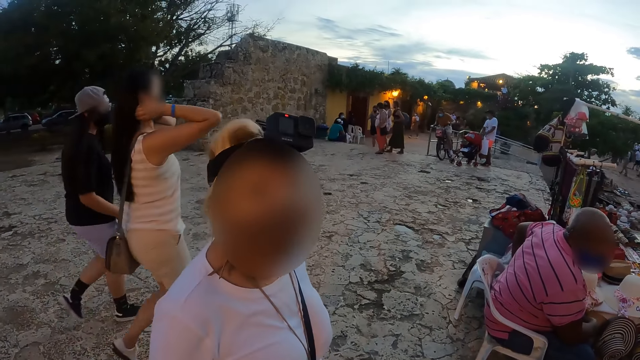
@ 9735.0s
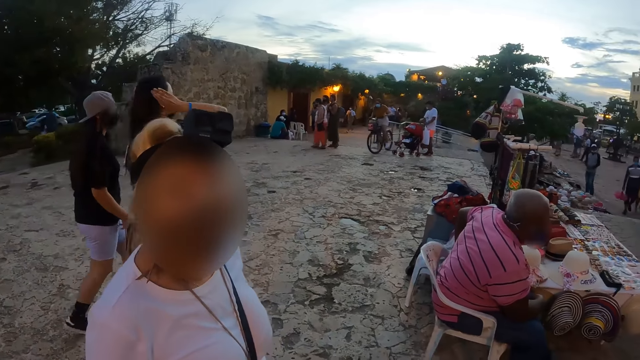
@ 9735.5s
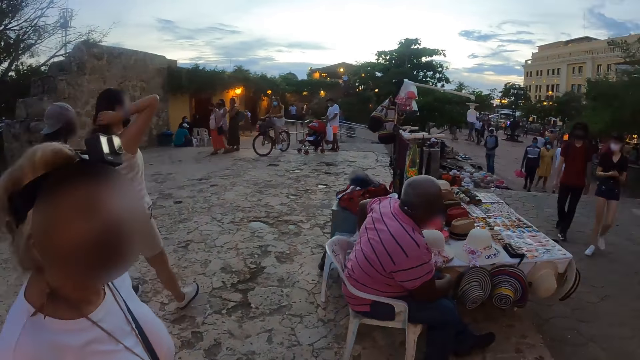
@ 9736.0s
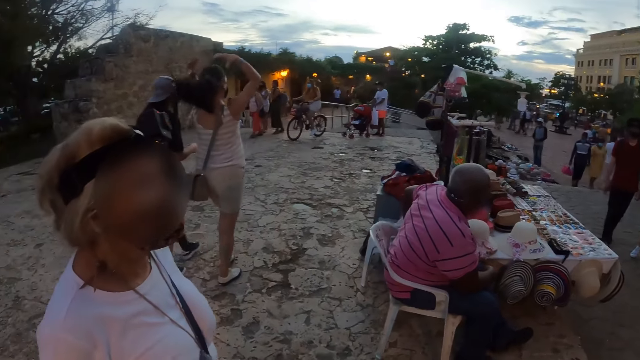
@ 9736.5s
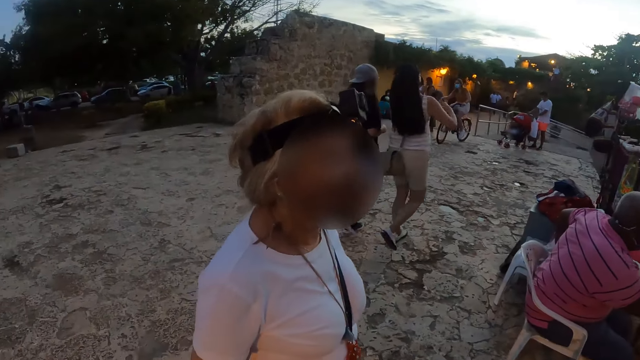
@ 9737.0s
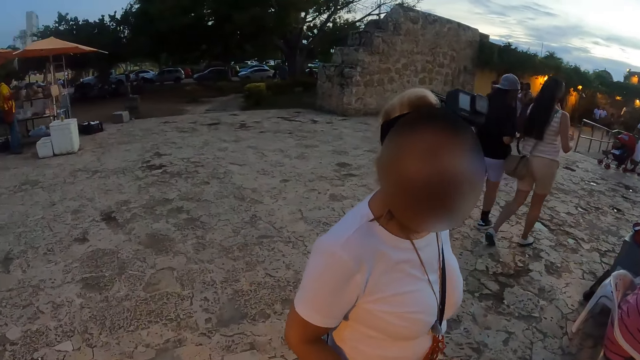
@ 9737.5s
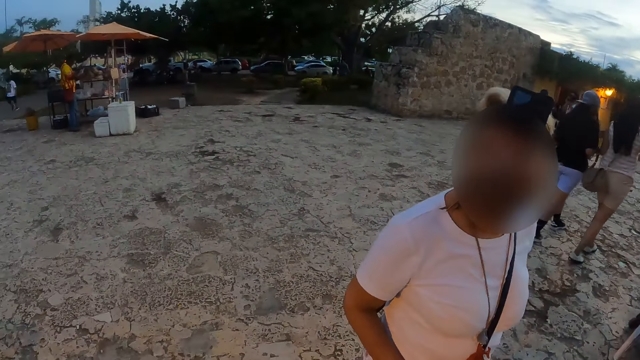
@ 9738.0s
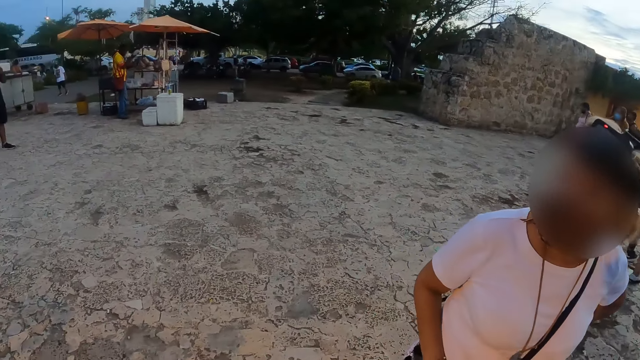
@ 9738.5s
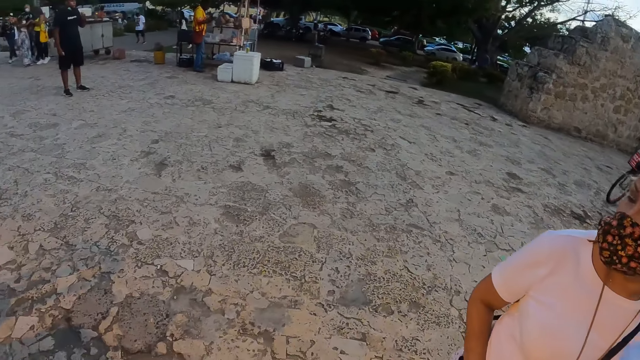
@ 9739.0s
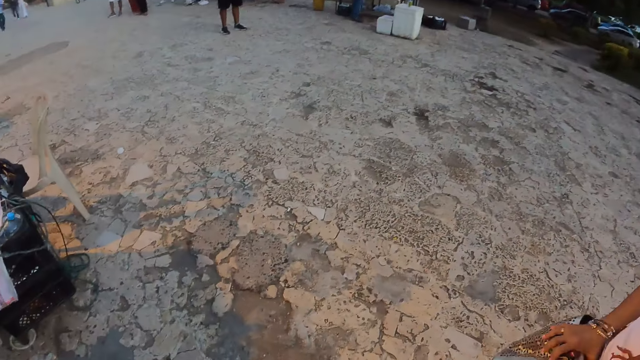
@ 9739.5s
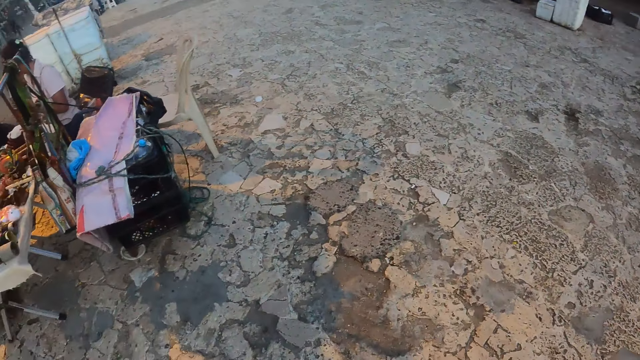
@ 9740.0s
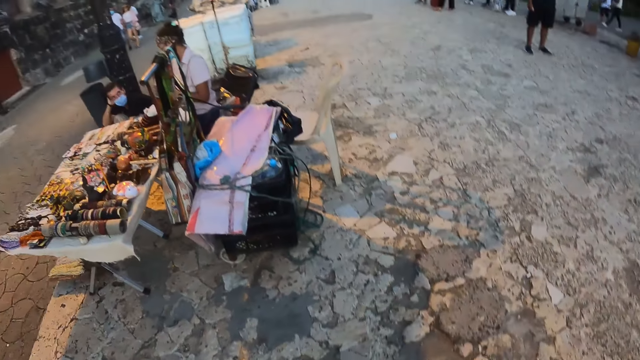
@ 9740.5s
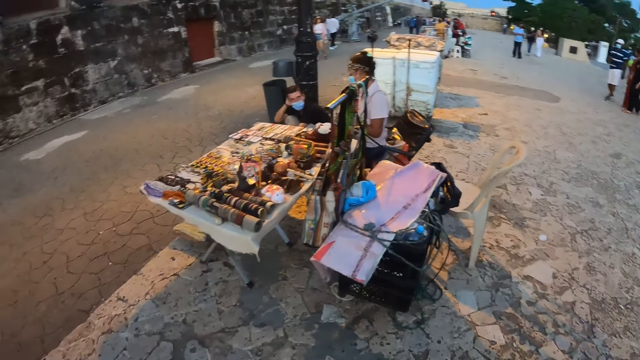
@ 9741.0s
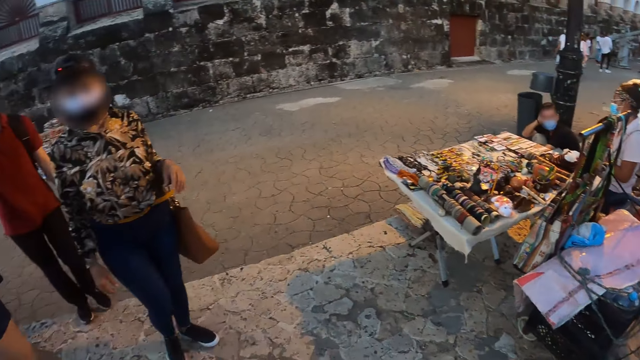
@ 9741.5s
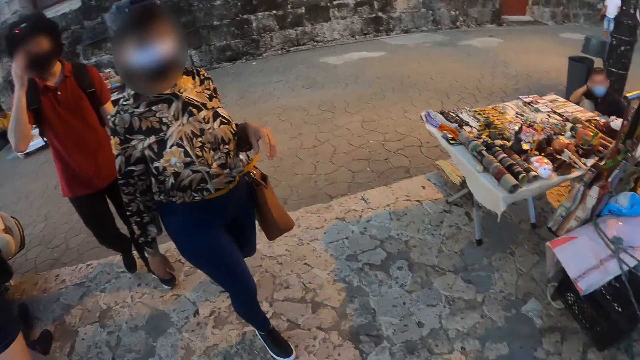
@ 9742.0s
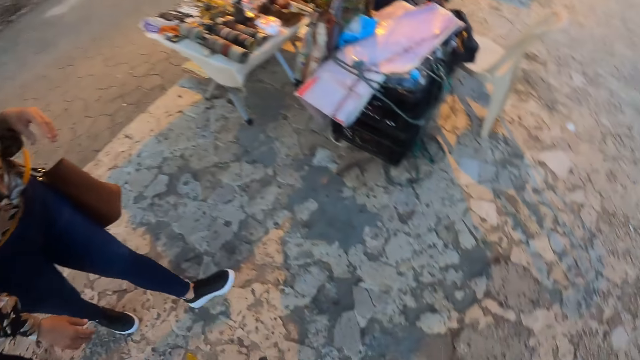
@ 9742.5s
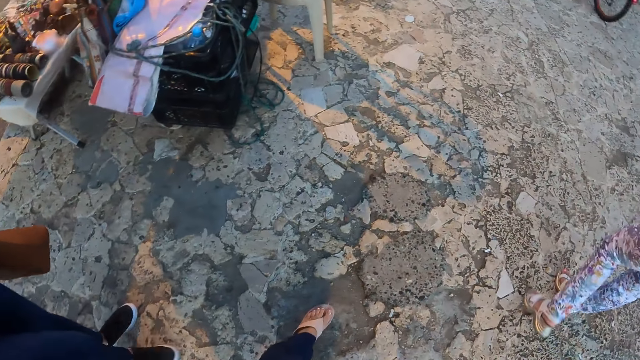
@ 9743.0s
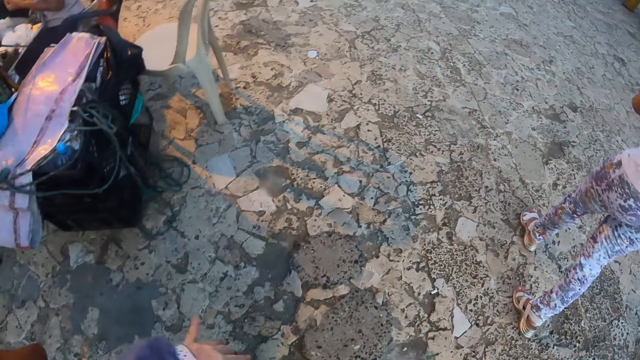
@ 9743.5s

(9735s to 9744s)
The camera wearer looks around. They look around again. A person walks around. The camera wearer looks around.

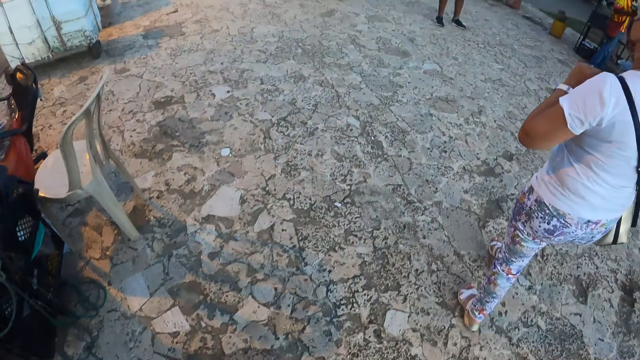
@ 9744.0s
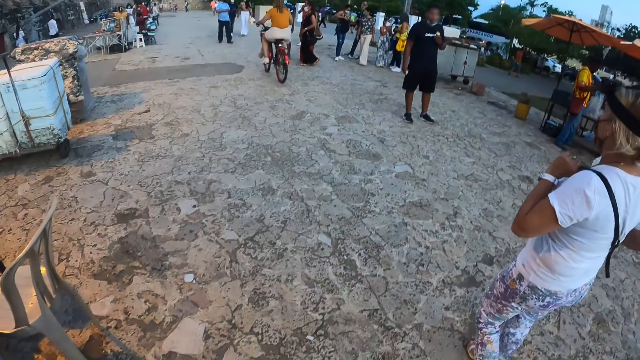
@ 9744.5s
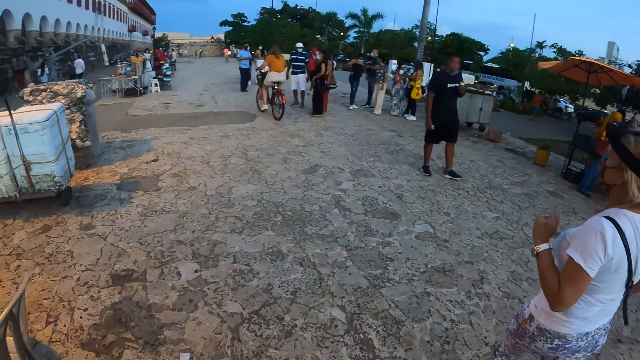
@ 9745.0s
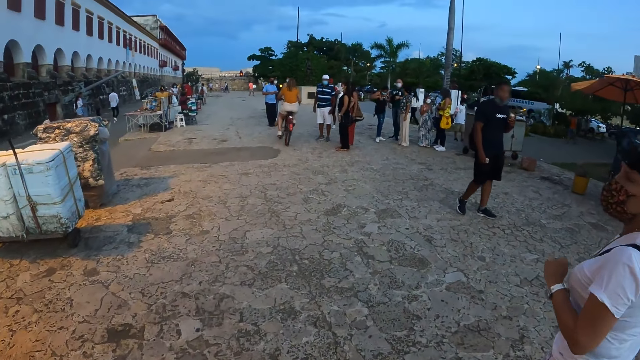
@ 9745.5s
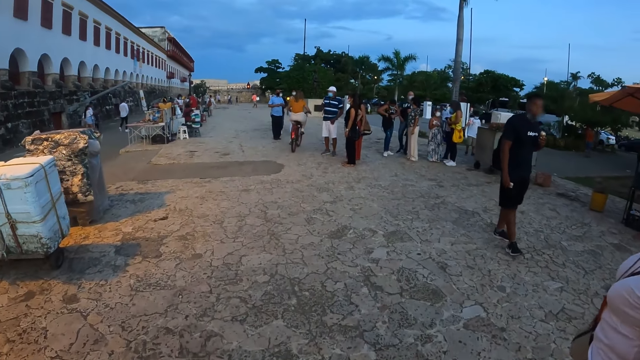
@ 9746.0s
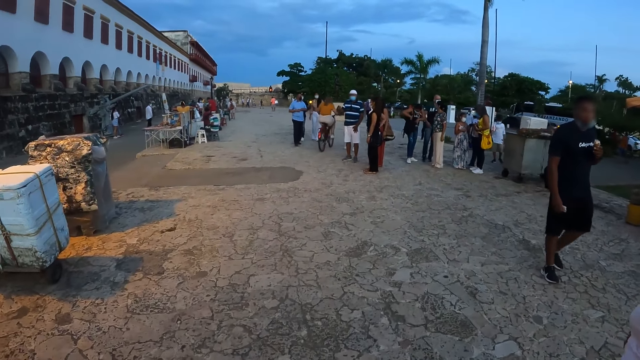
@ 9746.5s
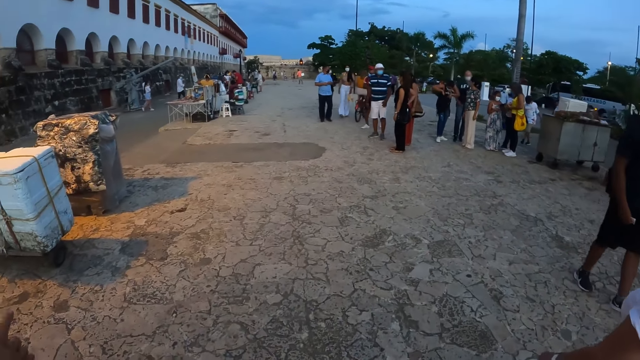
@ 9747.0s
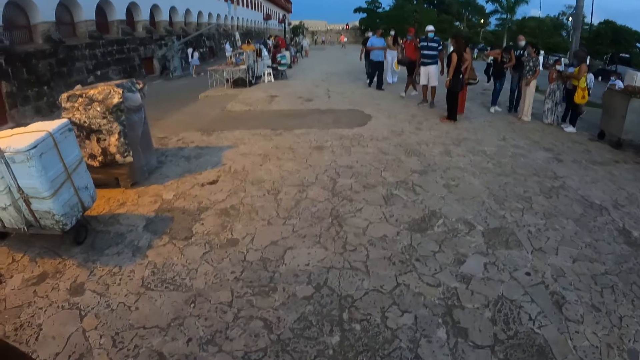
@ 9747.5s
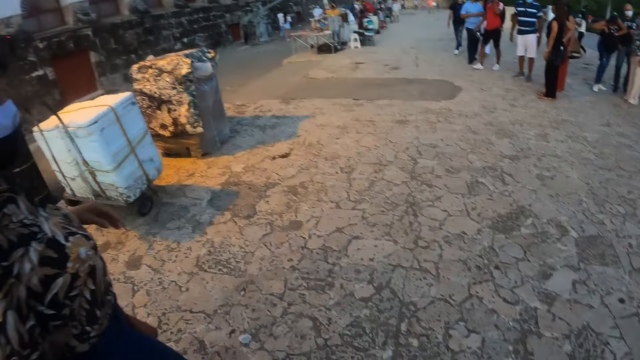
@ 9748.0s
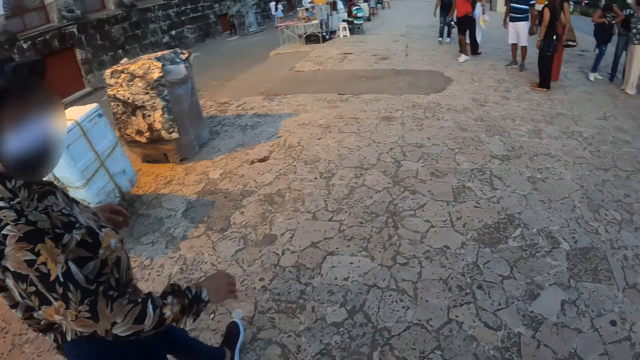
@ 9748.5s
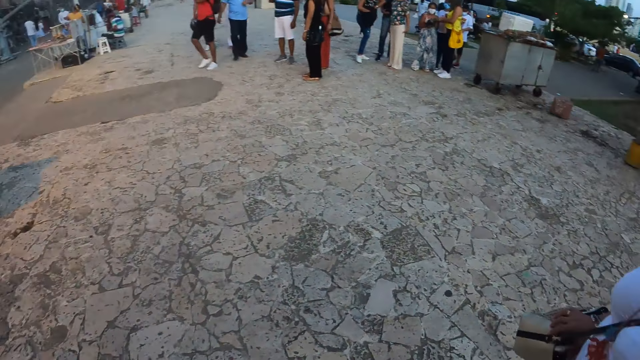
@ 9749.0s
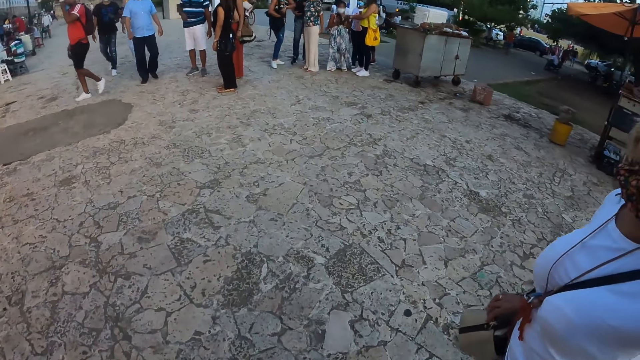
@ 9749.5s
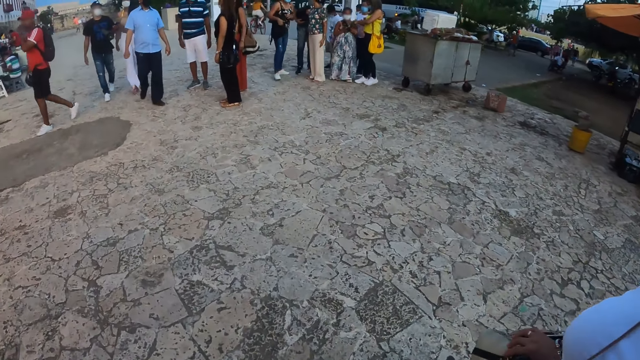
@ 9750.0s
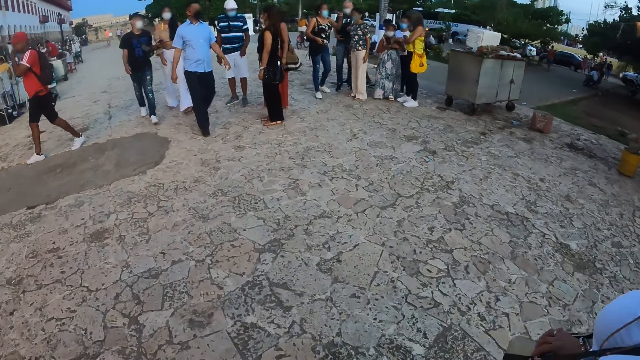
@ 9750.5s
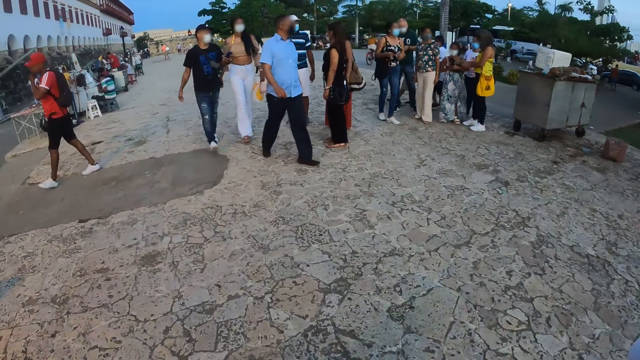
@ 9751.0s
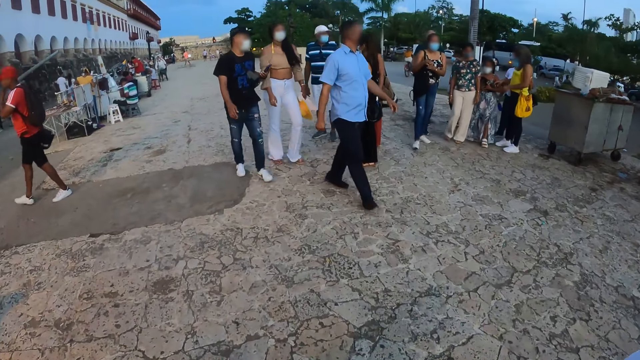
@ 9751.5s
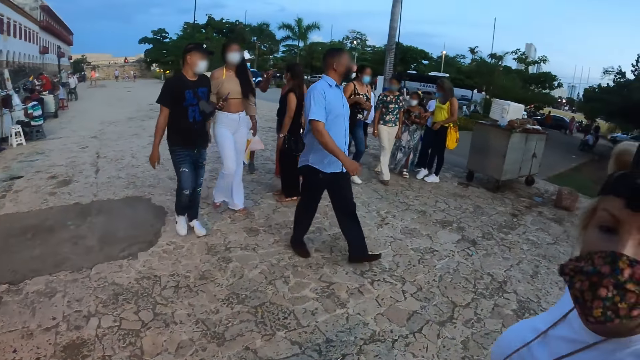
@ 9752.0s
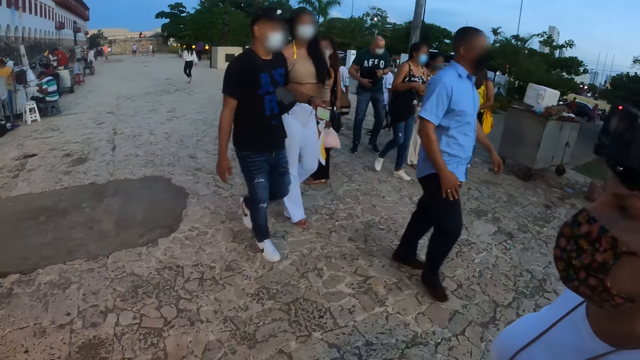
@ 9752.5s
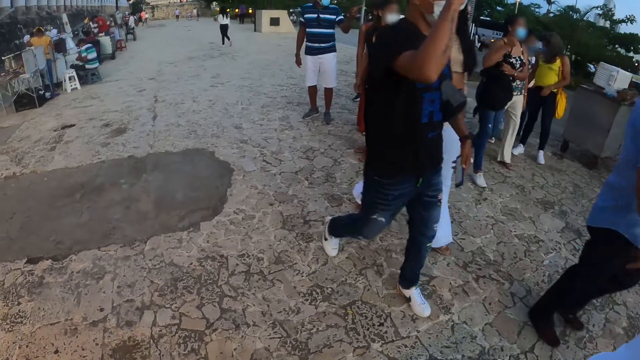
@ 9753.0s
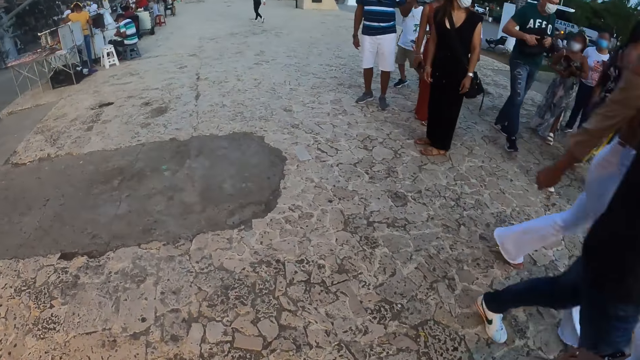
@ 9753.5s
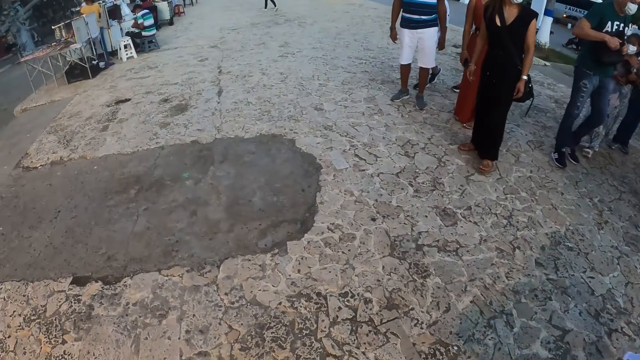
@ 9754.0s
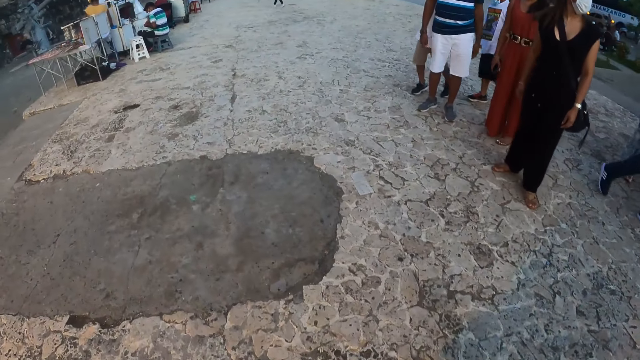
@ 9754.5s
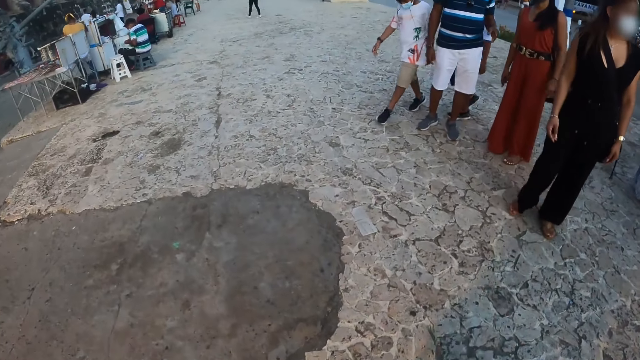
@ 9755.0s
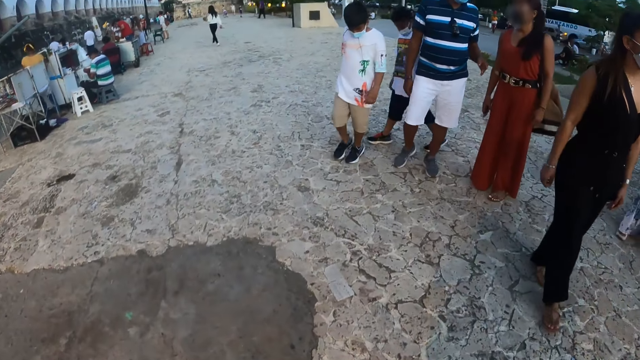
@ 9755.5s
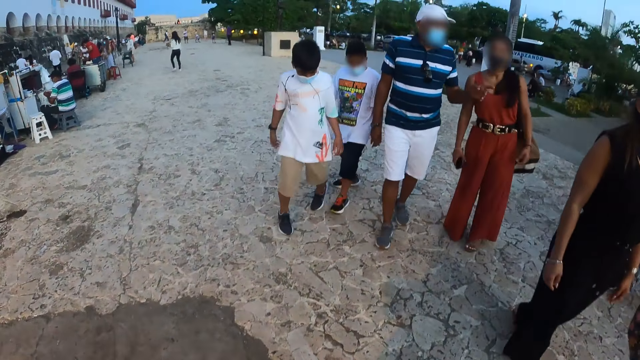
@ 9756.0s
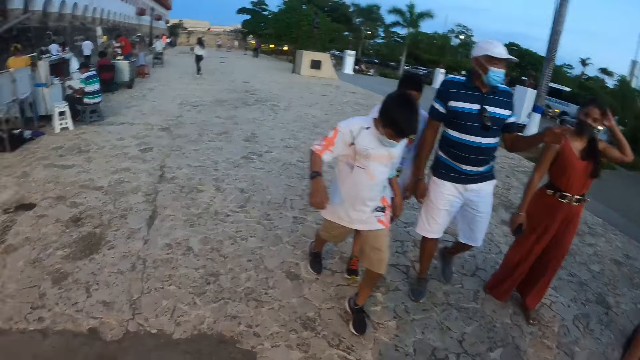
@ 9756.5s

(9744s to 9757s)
The camera wearer looks around. They walk on the road. A woman walks on the road. The woman moves a hand. Another person walks around. The camera wearer looks around. The woman walks around. The camera wearer walks around. The woman moves a head. The camera wearer walks around.
